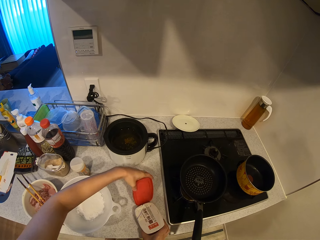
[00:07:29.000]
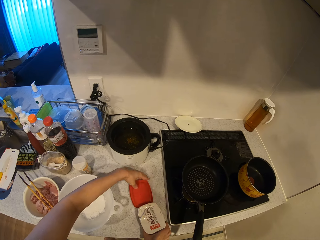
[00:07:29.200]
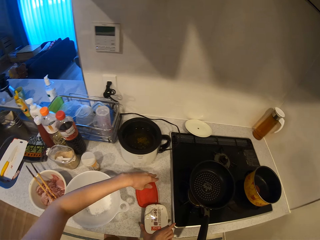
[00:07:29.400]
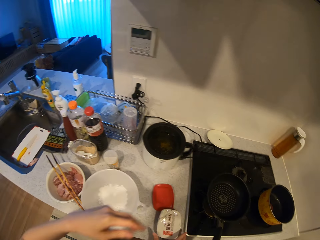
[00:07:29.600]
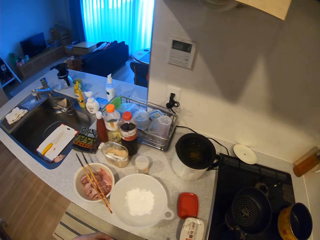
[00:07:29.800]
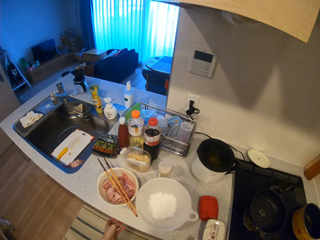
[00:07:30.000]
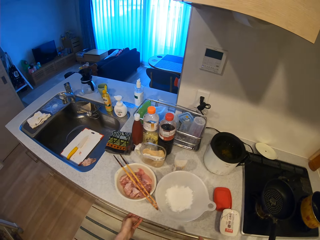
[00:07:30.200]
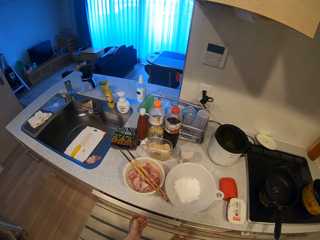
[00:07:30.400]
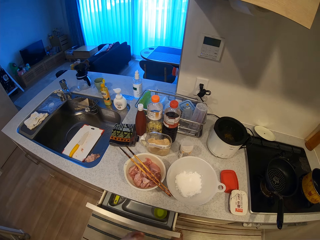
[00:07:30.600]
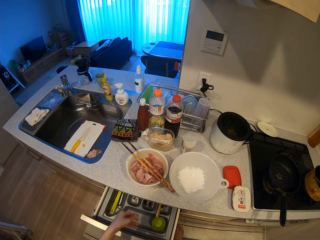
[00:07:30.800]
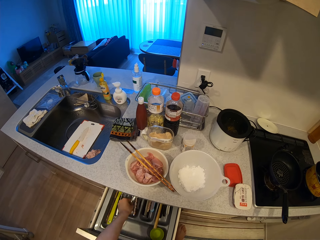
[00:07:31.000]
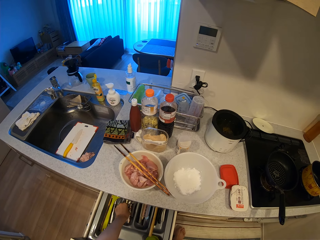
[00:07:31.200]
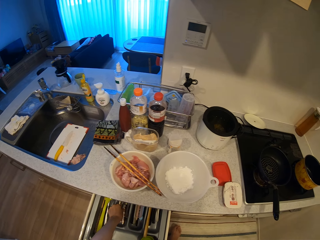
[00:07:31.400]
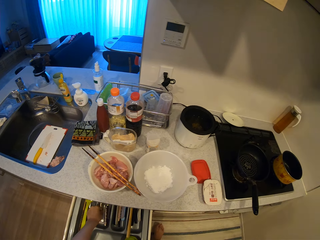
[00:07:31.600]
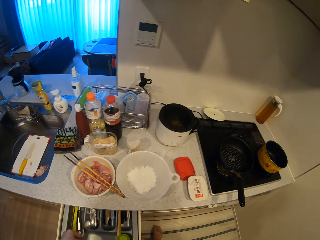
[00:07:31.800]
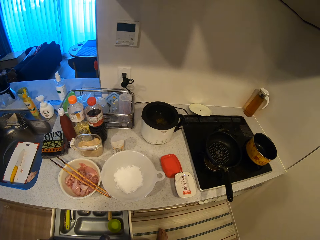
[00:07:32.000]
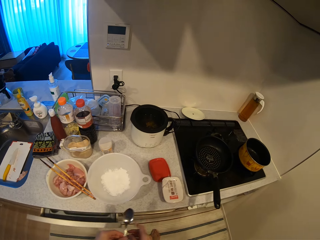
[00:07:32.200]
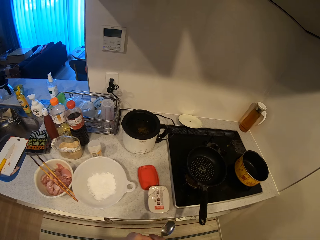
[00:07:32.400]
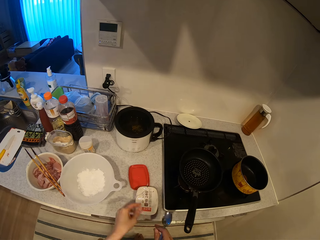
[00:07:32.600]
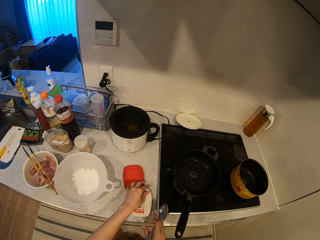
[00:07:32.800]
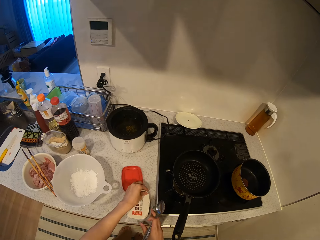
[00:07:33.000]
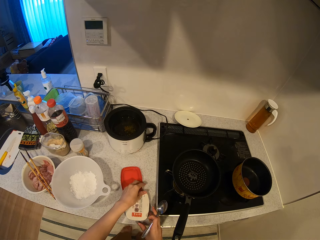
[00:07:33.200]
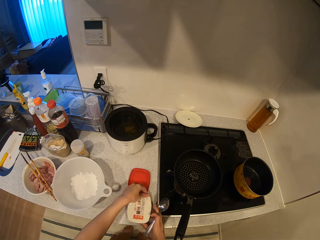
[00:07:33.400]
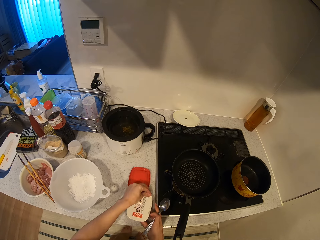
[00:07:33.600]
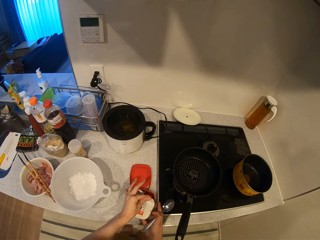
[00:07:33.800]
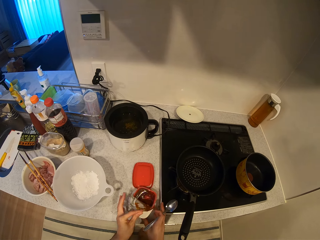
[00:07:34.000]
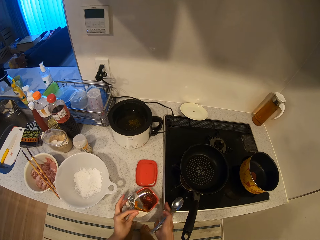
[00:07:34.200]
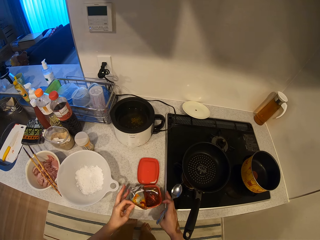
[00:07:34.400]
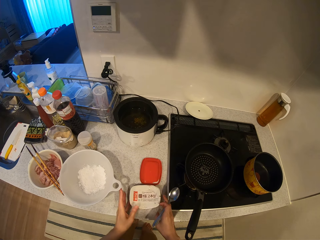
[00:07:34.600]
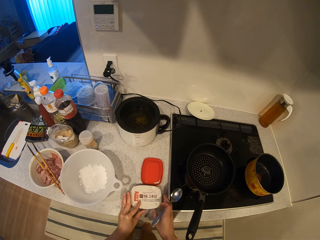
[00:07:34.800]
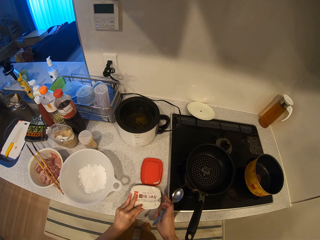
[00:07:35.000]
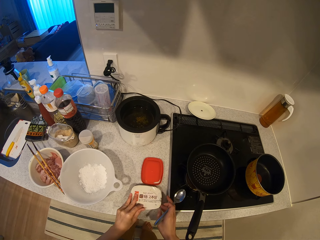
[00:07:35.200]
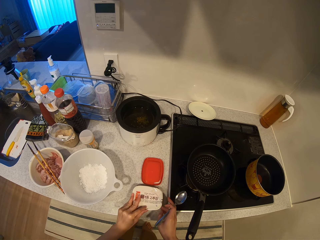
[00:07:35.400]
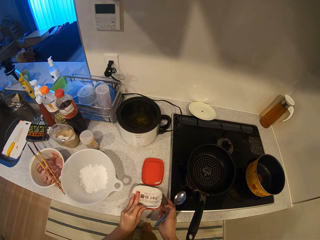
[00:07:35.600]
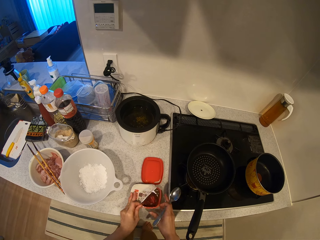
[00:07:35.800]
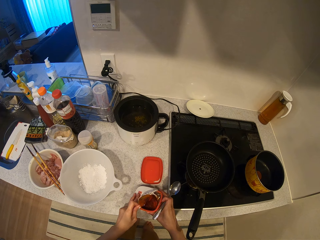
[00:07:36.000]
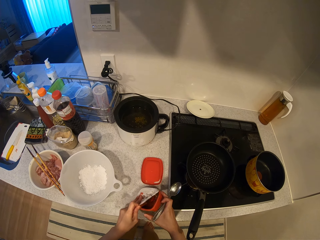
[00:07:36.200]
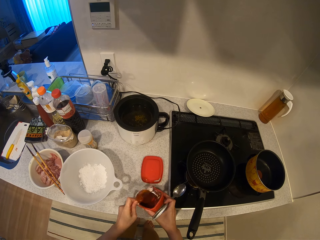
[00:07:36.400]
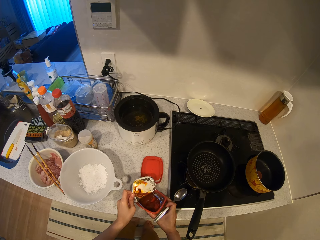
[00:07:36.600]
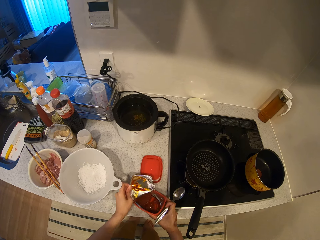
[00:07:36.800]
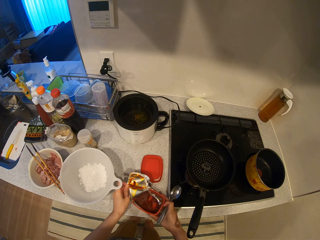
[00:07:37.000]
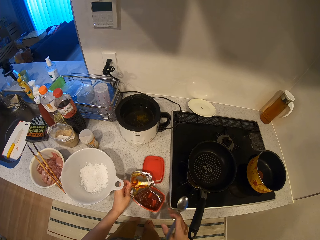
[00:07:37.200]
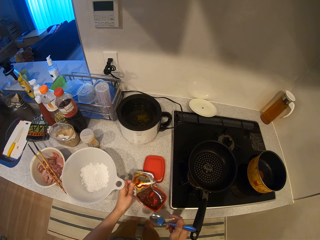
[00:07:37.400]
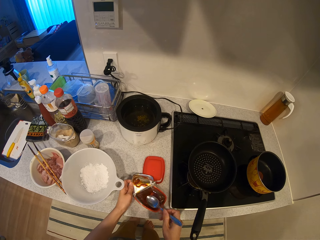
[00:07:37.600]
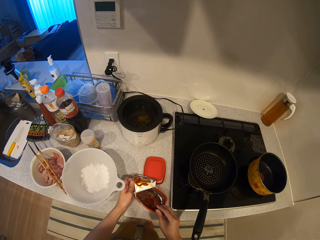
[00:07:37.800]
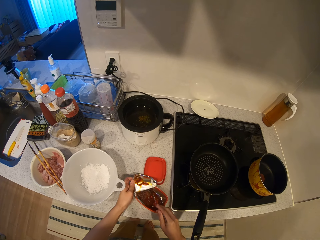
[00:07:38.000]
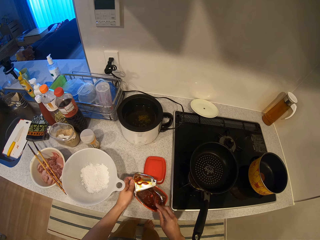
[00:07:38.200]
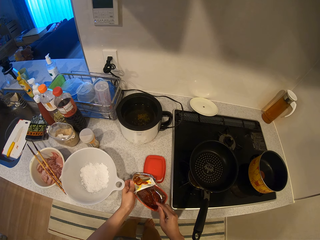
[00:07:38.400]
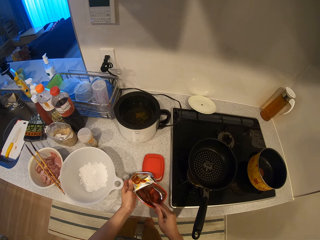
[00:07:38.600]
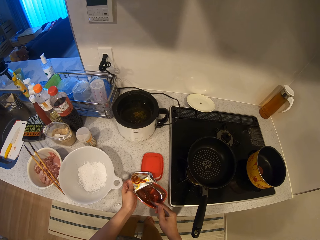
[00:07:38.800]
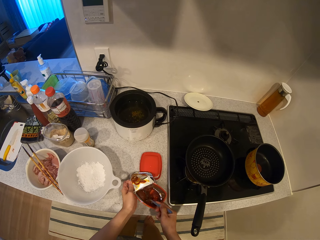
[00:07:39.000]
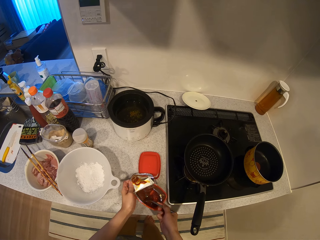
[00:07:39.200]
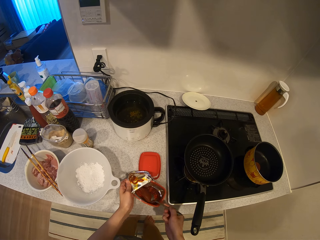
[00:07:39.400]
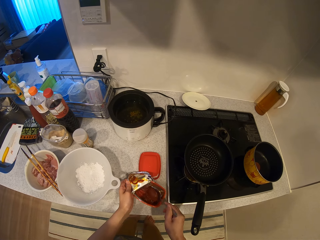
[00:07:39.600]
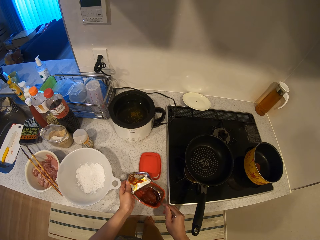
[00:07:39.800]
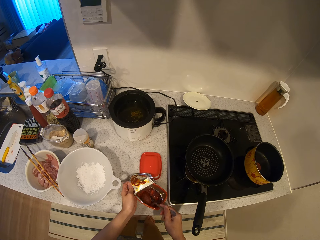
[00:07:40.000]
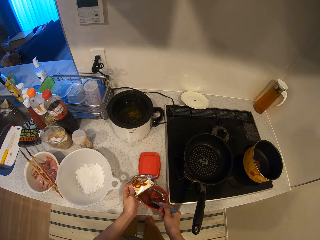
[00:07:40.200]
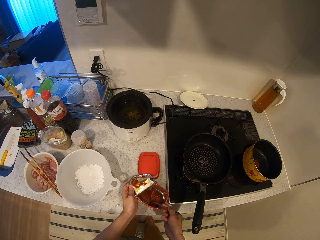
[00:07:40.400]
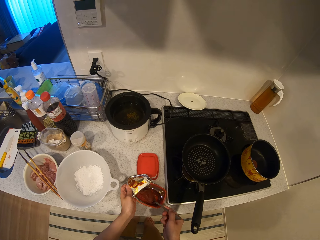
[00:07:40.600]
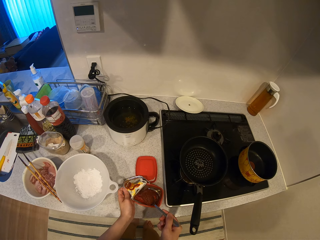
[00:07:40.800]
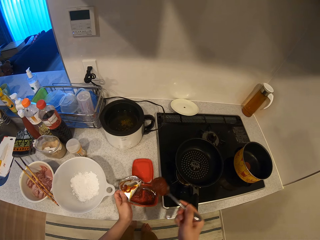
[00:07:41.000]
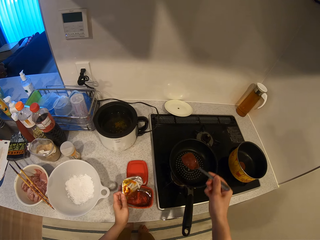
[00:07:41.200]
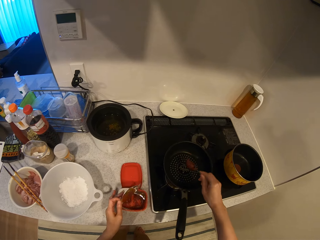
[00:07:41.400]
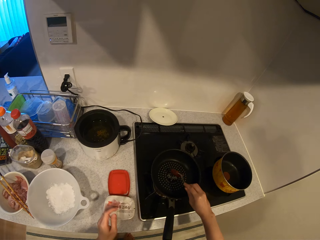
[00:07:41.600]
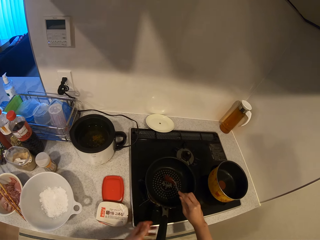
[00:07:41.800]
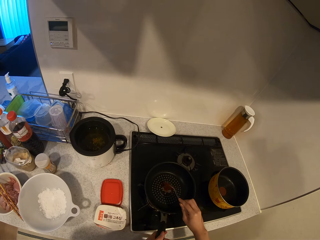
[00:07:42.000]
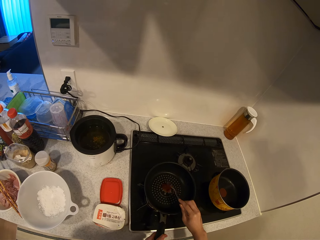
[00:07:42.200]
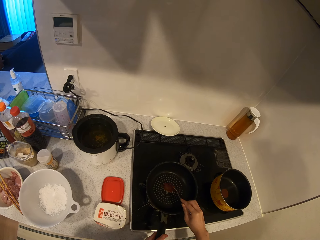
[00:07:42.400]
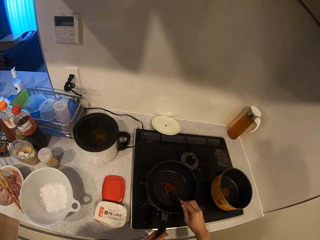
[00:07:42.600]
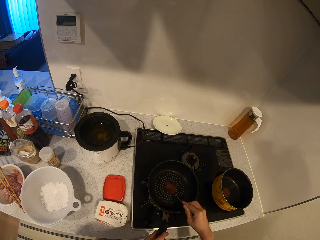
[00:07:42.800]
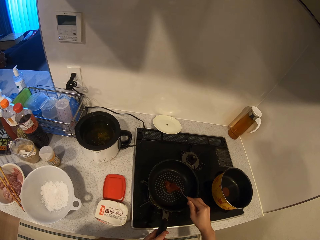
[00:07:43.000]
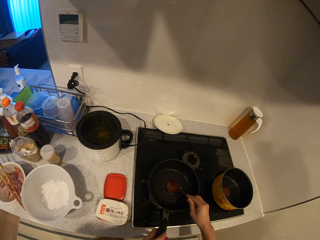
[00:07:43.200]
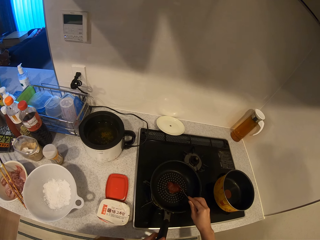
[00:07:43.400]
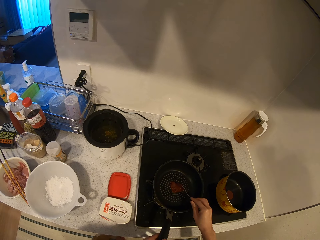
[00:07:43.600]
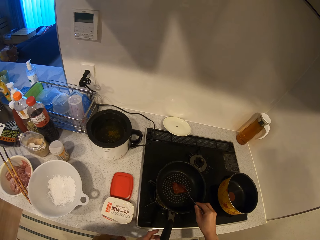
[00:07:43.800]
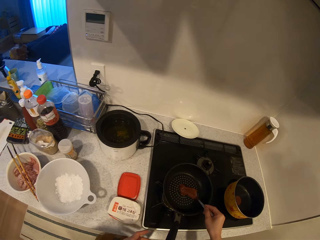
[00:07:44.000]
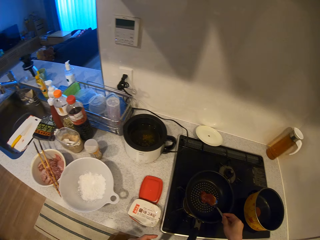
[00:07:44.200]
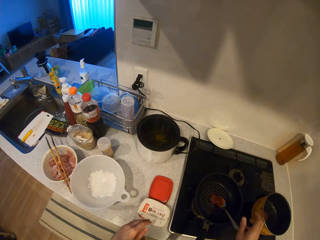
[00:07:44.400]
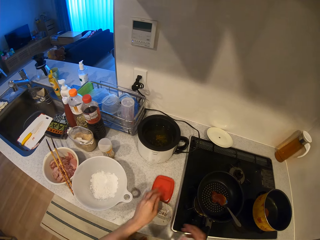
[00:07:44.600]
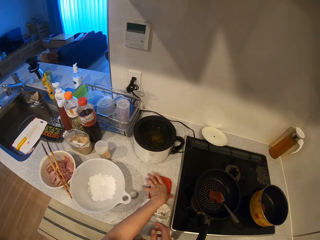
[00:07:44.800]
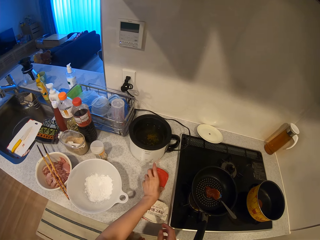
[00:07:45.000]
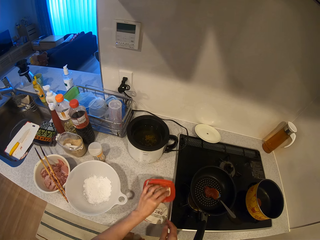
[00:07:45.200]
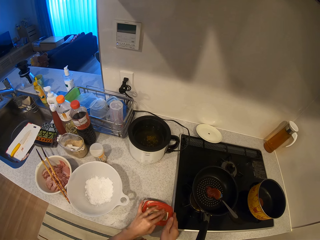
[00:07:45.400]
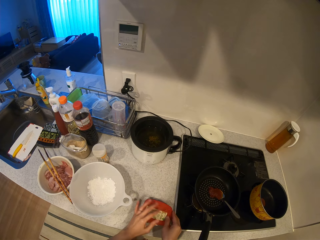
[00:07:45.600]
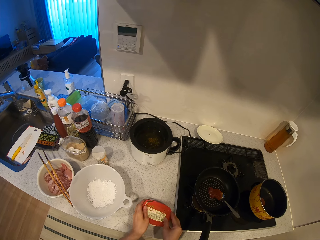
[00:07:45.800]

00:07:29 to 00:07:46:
The camera wearer drops the cover of the container on the kitchen slab. She pulls out a drawer from the kitchen slab with her left hand. She takes a spoon from the drawer with her left hand. She pushes the drawer back into the kitchen slab. She opens the nylon of the container with her left hand. She lifts the container from the kitchen slab with her right hand. She drops the container on the kitchen slab. She scoops some sauce from the container with the spoon. She puts the sauce into a frying pan on the cooker. She drops the spoon on the frying pan. She picks up the cover of the container. She closes the container with the cover.

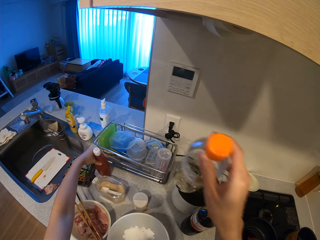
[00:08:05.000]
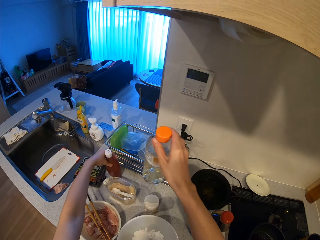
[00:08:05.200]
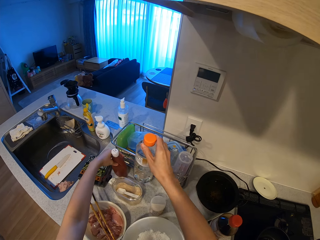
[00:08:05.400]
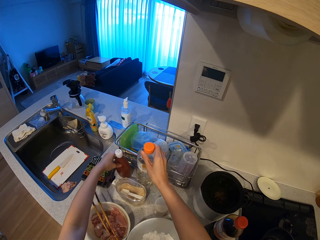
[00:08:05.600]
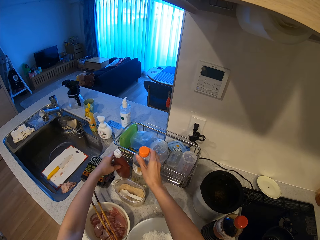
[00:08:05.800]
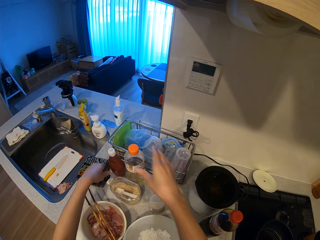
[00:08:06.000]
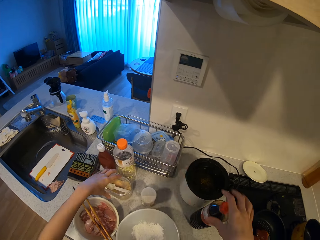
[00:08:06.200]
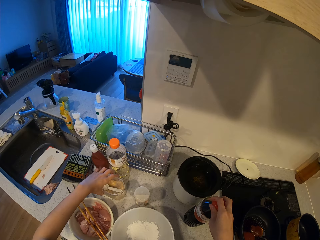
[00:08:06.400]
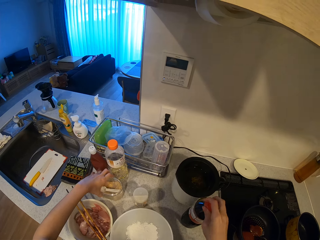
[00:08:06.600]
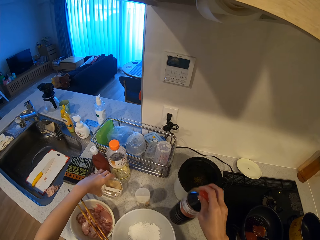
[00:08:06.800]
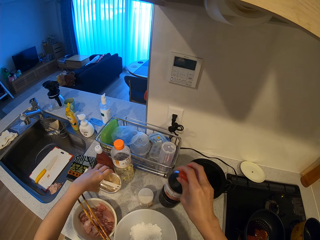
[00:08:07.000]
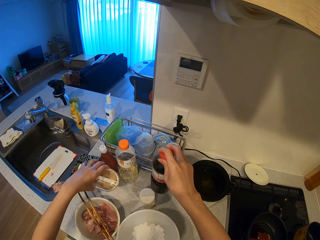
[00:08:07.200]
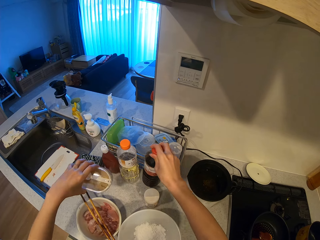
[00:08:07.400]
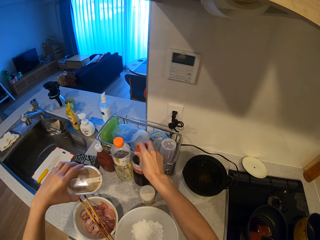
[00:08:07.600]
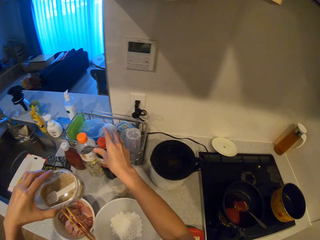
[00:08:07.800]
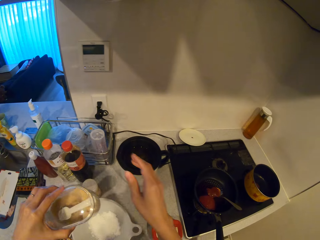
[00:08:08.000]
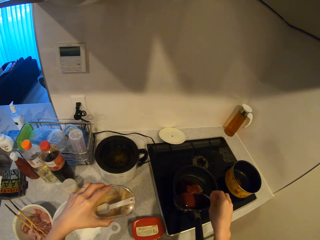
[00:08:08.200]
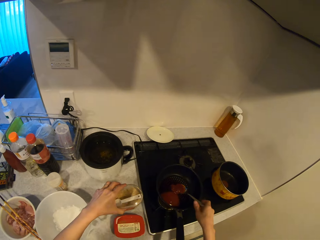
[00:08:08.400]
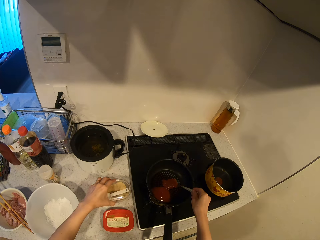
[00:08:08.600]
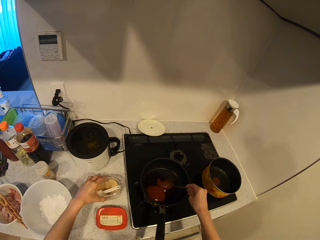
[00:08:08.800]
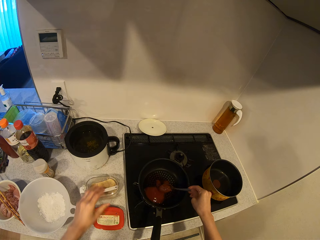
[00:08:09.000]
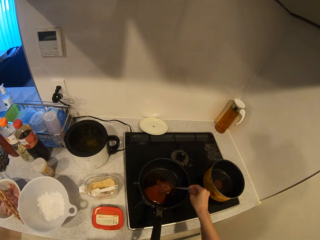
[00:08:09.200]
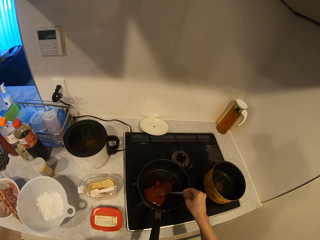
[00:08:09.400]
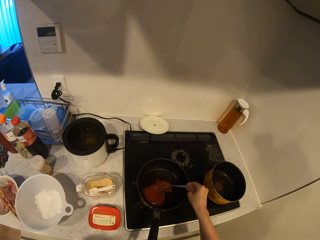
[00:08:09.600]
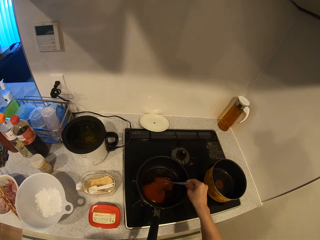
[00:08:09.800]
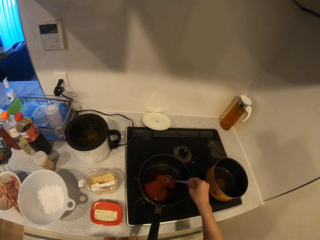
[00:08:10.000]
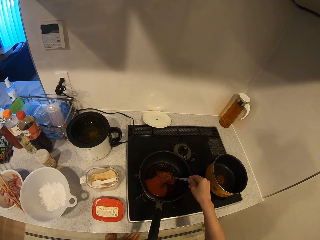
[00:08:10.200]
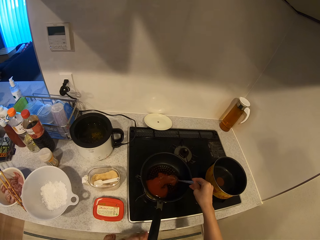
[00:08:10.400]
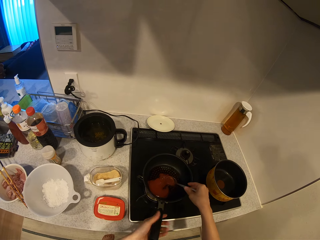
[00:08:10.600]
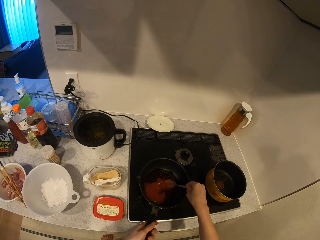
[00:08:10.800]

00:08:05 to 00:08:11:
The camera wearer drops the oil container on the kitchen slab. She picks up a powder seasoning container from the kitchen slab with her left hand. She picks up the soy sauce container from the kitchen slab with her right hand. She drops the soy sauce container on the kitchen slab. She picks the bowl. She drops the powder seasoning container on the kitchen slab. She stirs the sauce in the frying pan with the spoon. She turns on the cooker.
